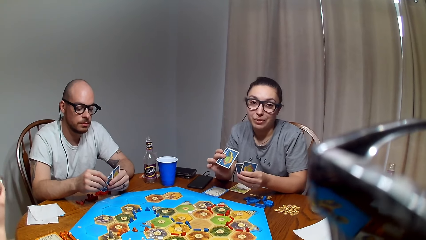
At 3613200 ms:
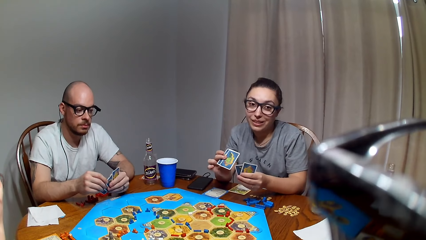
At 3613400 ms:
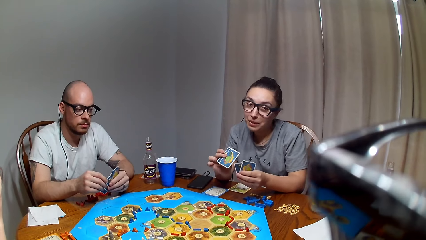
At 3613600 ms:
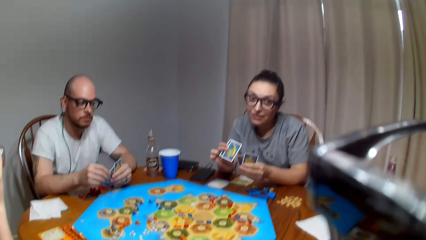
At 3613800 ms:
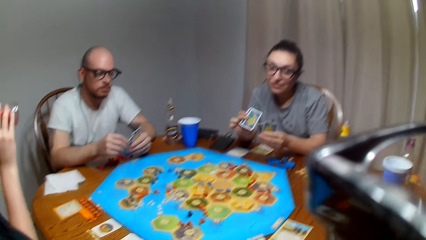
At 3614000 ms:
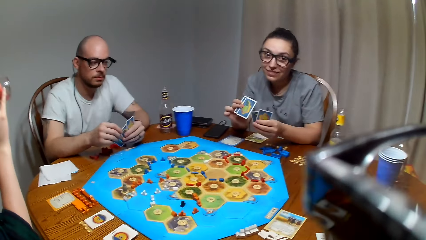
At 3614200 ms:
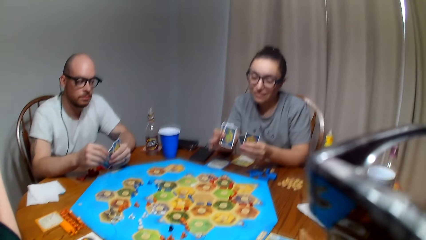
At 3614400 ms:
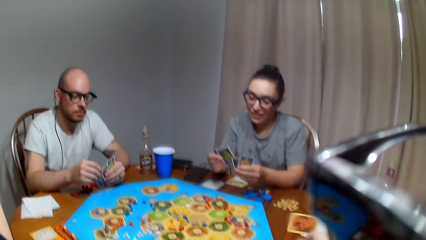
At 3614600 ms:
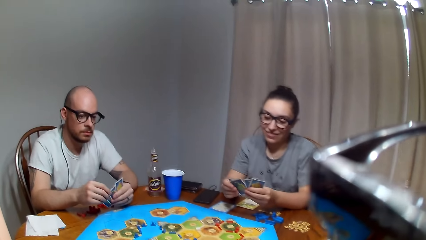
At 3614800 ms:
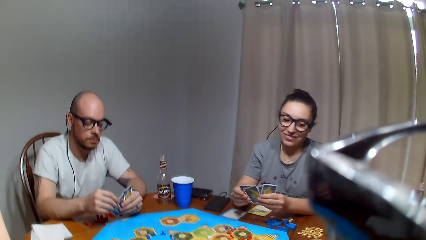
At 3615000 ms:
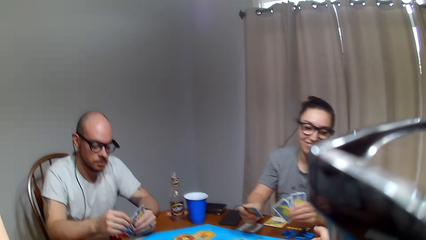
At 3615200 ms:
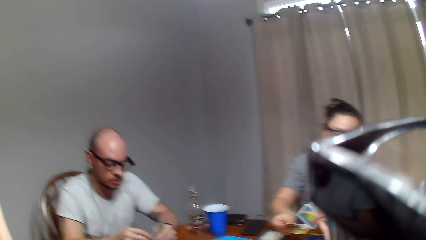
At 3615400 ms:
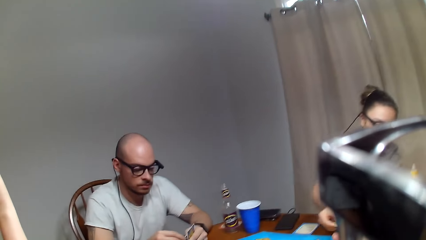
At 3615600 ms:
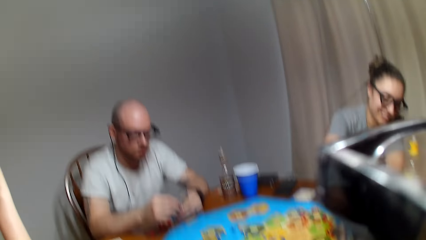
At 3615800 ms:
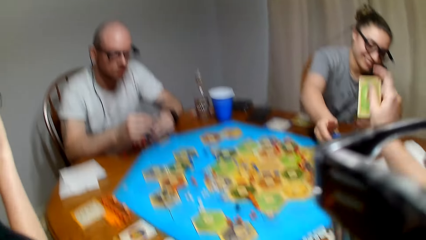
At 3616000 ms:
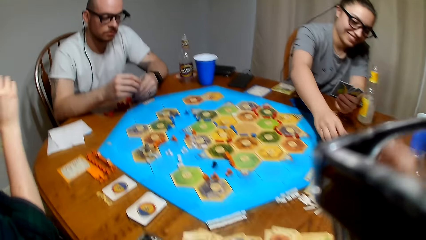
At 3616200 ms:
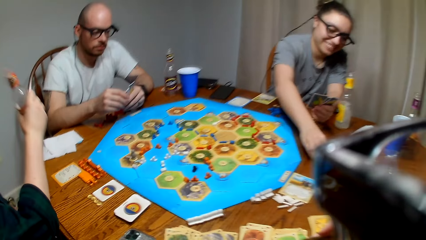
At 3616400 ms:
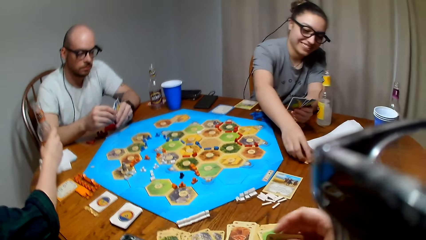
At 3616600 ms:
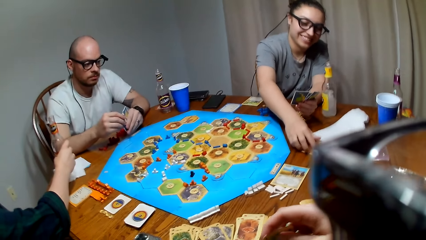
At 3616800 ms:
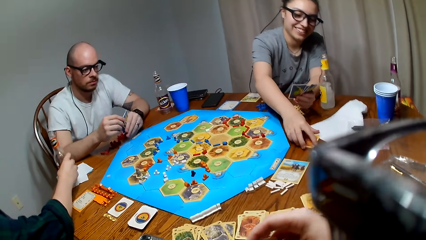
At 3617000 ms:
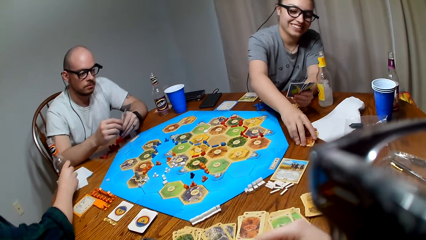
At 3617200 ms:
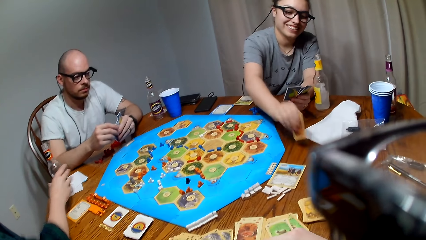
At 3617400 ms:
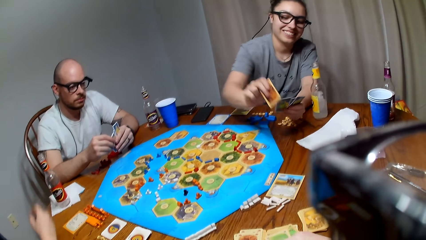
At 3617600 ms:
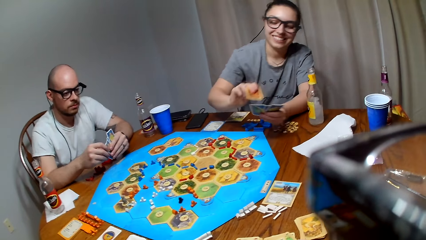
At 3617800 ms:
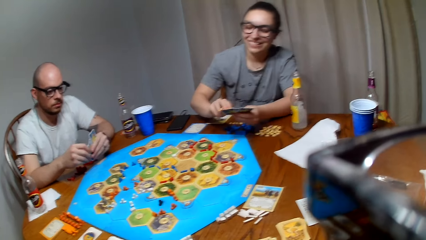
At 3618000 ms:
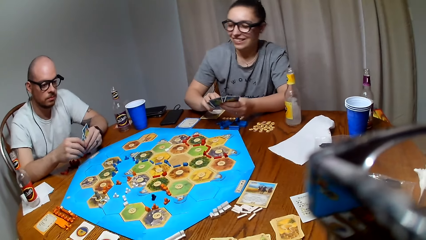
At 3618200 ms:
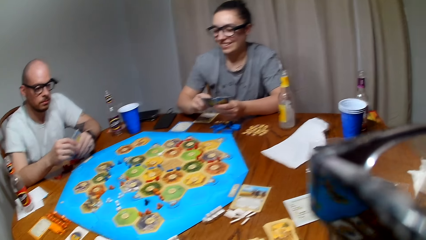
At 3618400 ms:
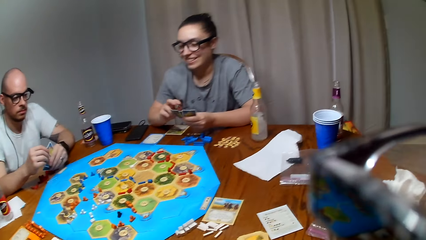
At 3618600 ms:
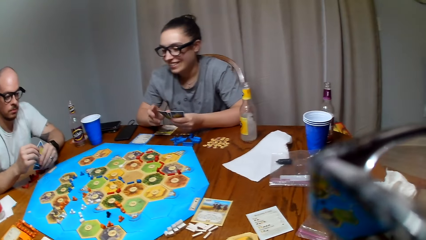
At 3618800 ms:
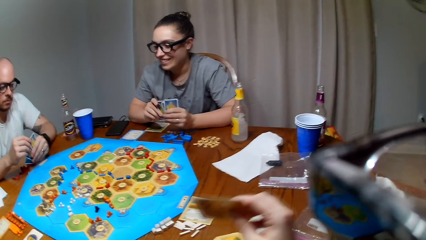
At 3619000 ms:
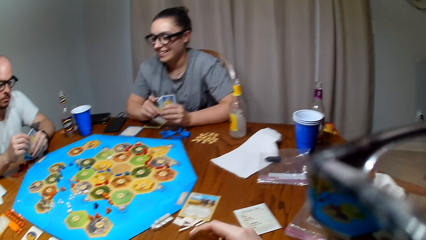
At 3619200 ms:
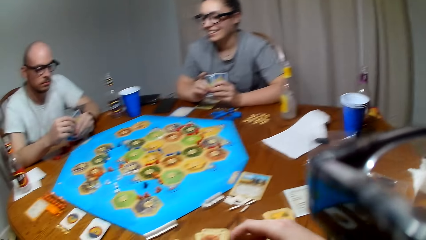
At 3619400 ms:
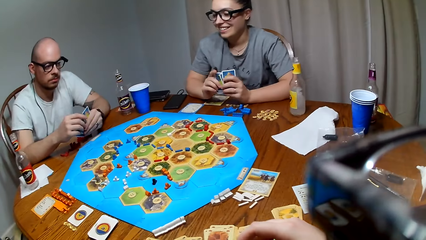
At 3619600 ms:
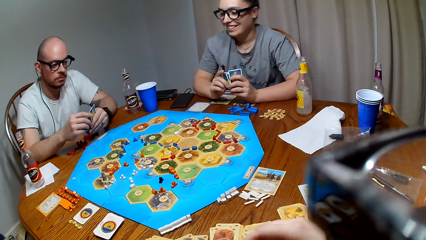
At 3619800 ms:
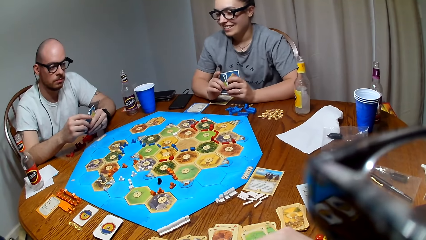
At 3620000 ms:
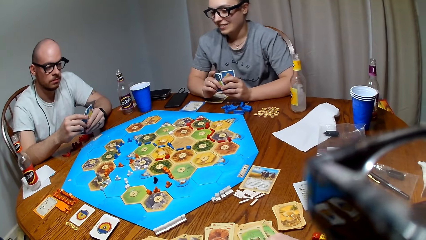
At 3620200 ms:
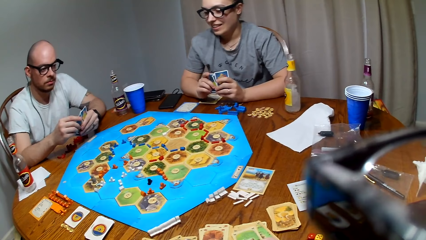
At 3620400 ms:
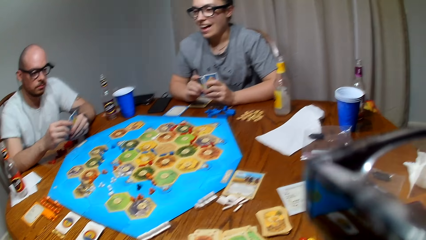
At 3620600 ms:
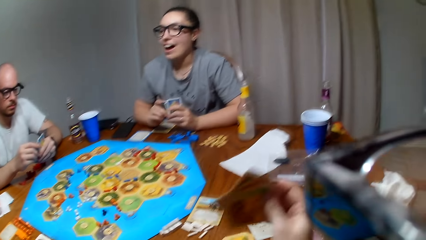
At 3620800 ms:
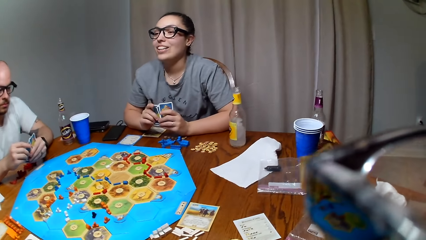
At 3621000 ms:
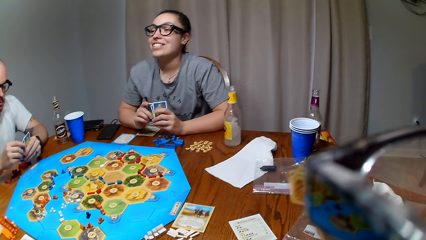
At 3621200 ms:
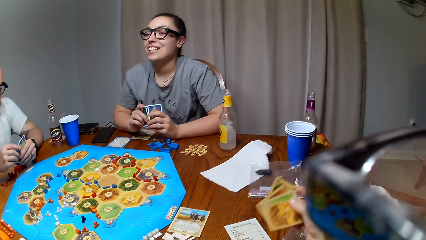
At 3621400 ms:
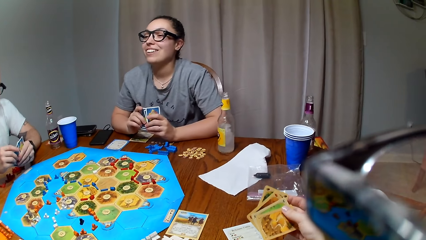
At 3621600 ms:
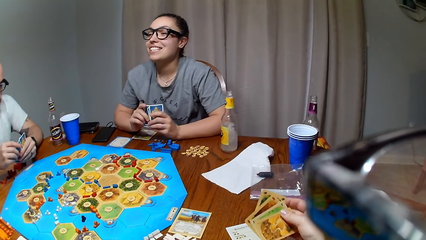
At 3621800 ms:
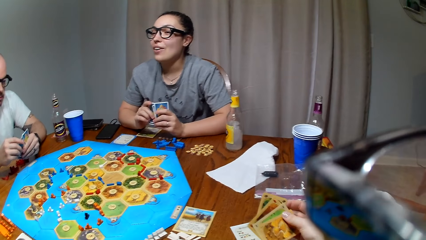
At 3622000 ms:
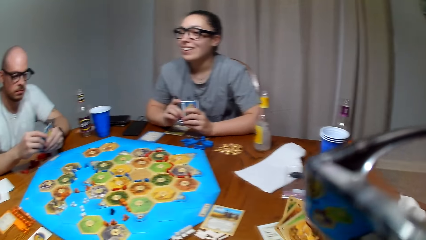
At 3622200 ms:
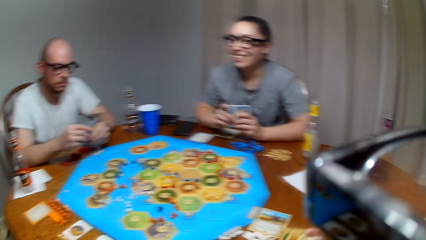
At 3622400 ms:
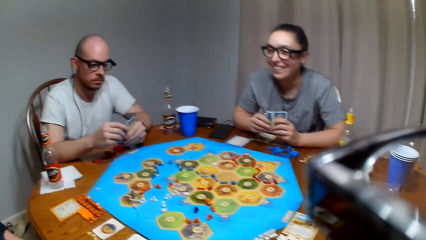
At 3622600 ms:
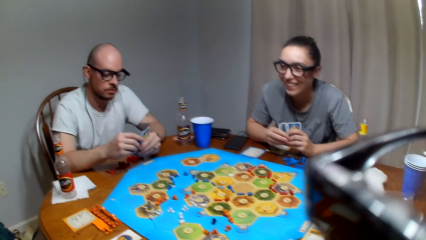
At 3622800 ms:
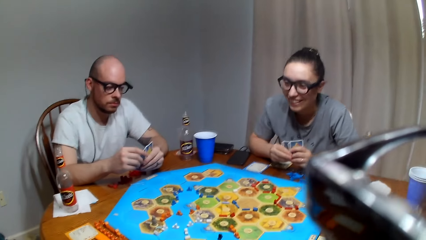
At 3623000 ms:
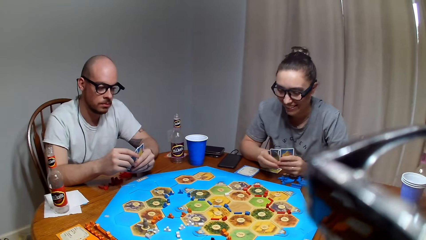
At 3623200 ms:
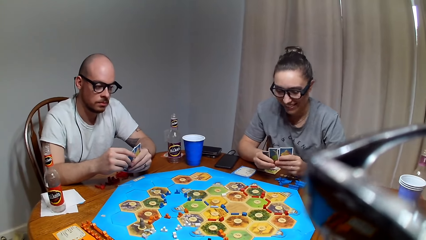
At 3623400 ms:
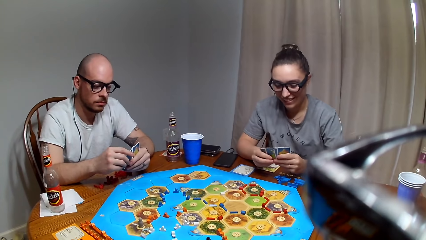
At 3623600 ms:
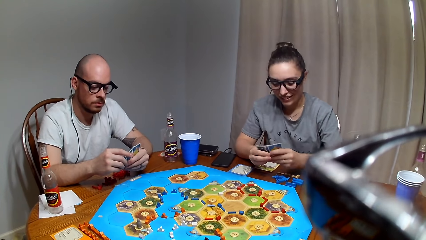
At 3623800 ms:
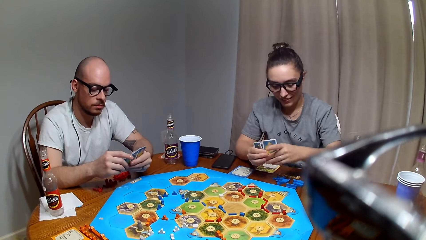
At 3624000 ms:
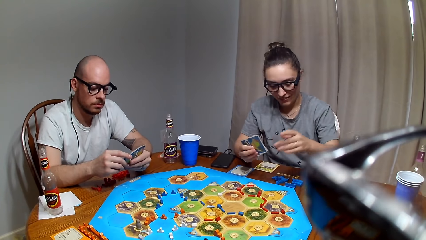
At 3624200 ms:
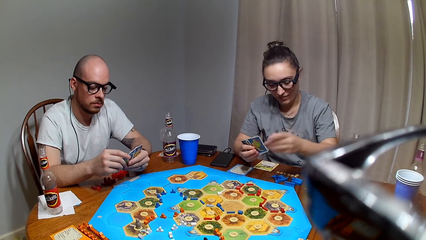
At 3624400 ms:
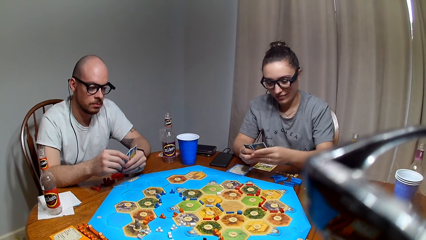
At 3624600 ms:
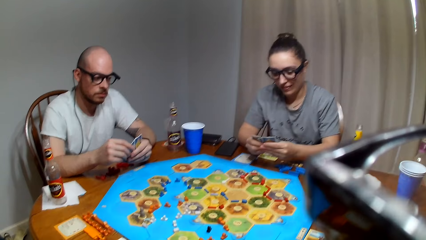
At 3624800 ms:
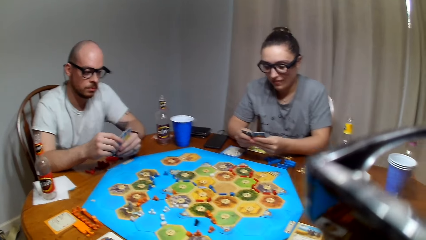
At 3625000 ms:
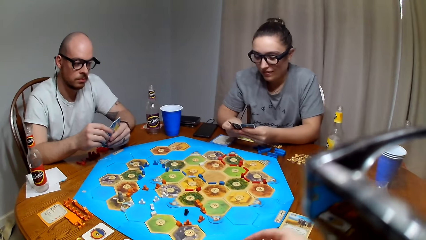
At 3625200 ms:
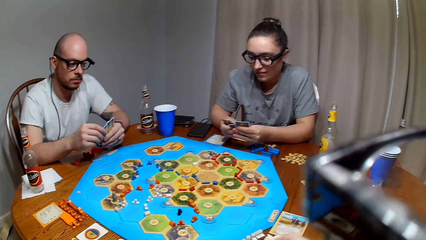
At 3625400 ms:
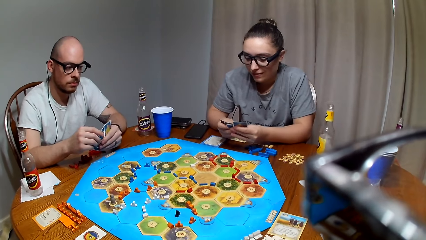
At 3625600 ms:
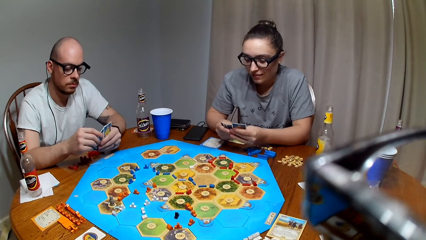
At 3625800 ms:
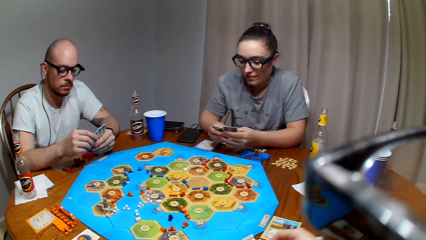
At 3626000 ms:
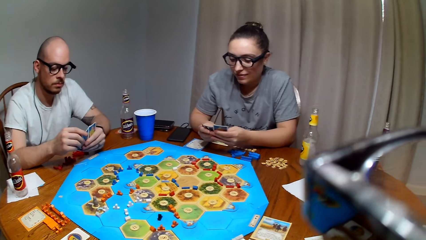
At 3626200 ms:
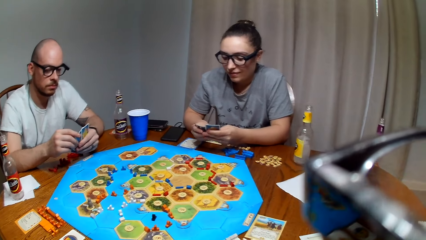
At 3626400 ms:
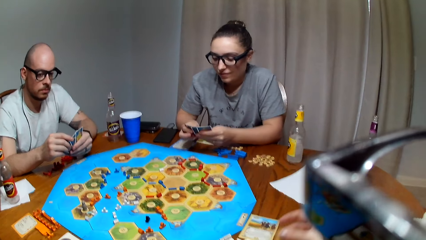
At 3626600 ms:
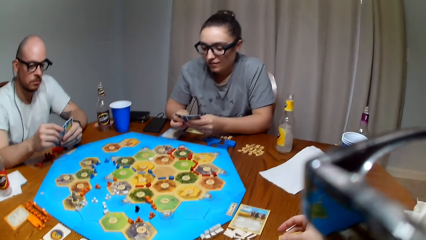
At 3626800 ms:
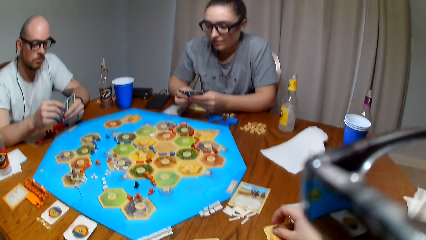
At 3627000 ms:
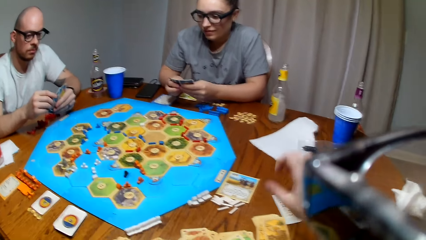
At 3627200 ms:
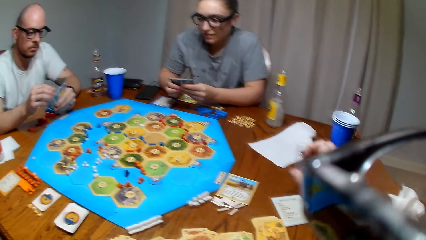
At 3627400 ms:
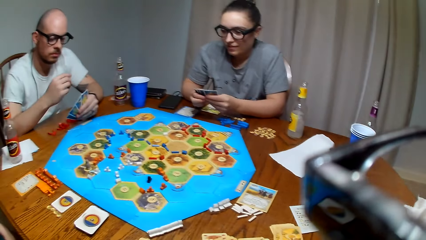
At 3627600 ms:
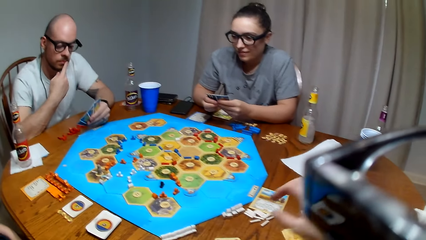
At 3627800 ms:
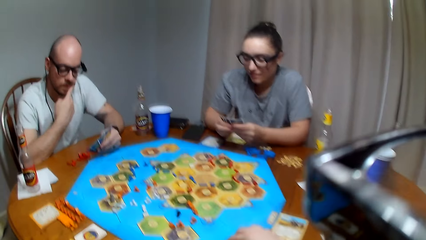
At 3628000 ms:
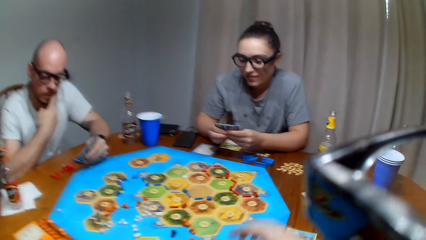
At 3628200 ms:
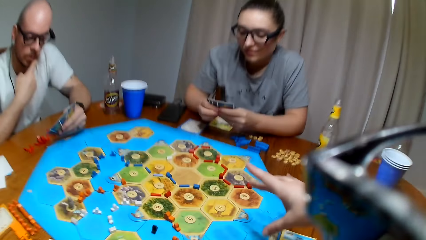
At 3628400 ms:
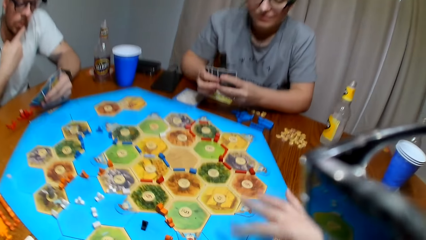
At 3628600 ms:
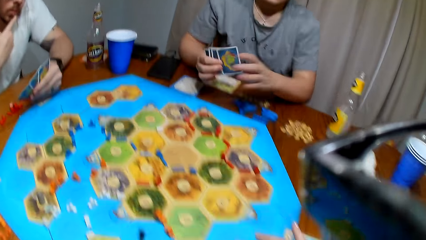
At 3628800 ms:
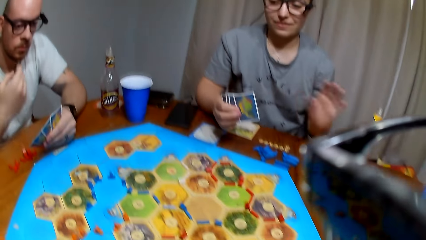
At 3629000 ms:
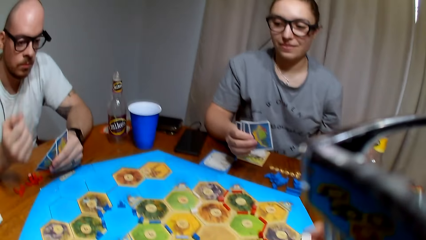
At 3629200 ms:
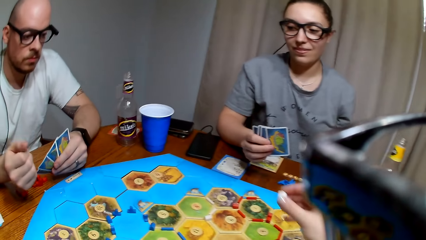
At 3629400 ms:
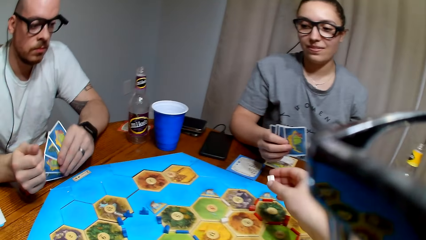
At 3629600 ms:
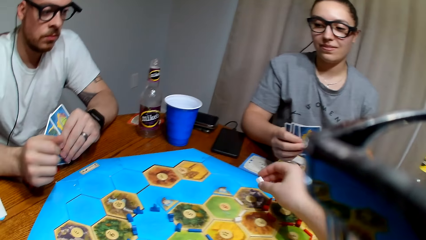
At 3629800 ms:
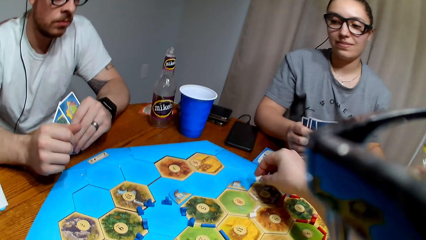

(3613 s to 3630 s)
A lady picks a drink from the table. She takes the drink. A person plays a board game on the table with other persons. The camera wearer picks a card from another lady. The first lady places the drink on the table. The other lady picks a card from the table. The camera wearer shuffles the cards. The other lady shuffles the cards. The camera wearer places cards on the table. A man wipes the mouth with a right hand finger.
